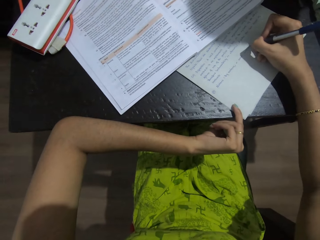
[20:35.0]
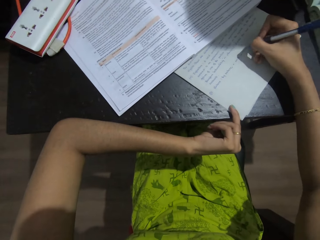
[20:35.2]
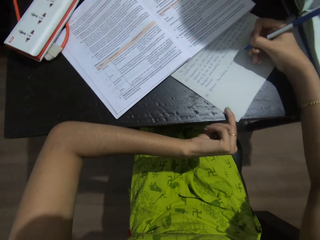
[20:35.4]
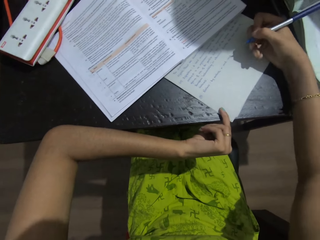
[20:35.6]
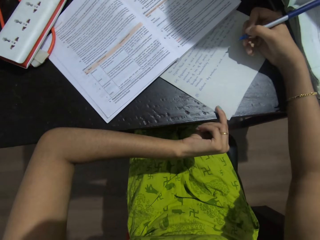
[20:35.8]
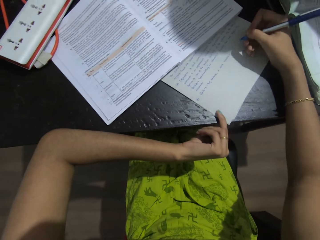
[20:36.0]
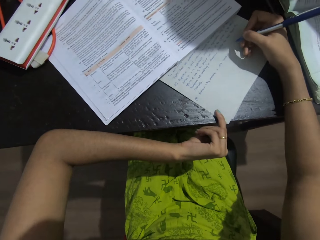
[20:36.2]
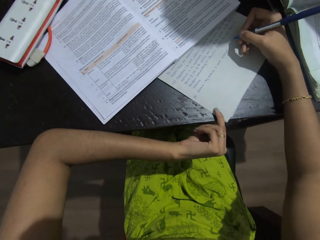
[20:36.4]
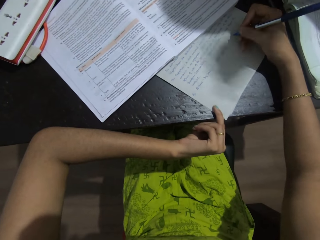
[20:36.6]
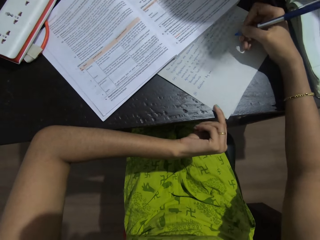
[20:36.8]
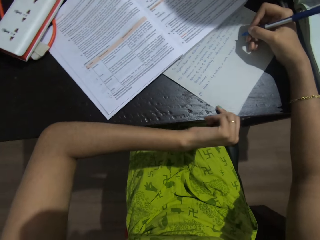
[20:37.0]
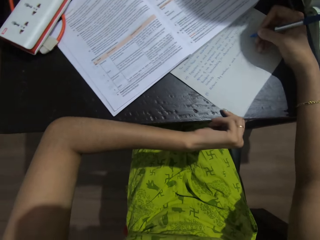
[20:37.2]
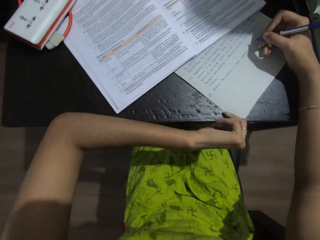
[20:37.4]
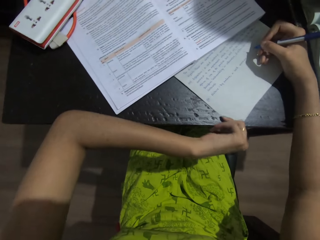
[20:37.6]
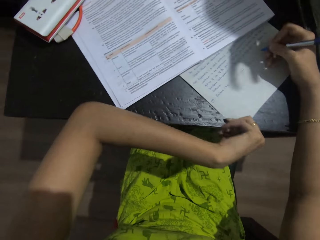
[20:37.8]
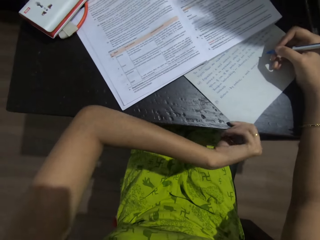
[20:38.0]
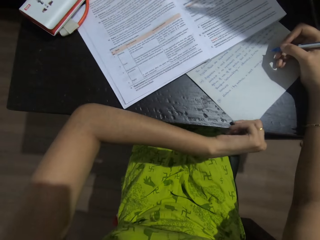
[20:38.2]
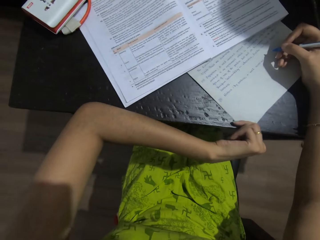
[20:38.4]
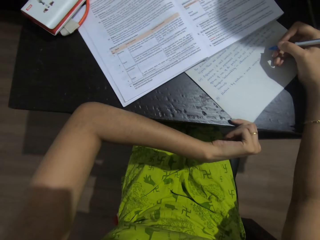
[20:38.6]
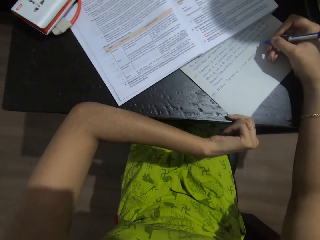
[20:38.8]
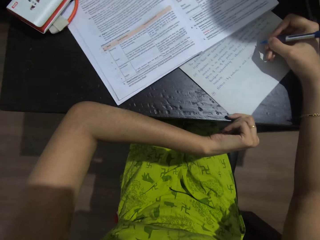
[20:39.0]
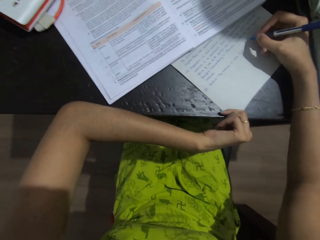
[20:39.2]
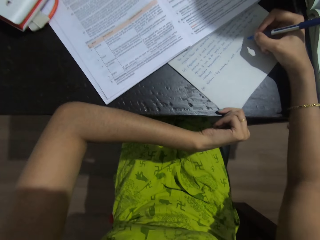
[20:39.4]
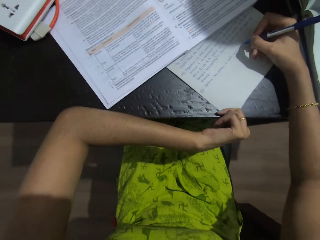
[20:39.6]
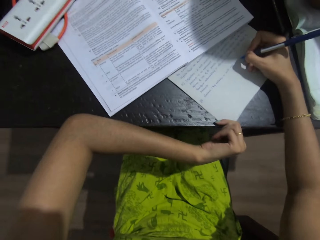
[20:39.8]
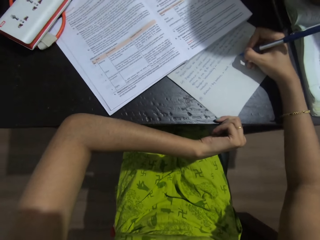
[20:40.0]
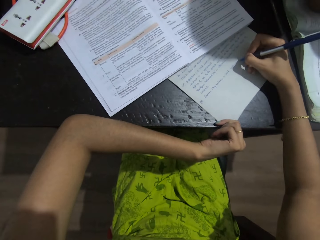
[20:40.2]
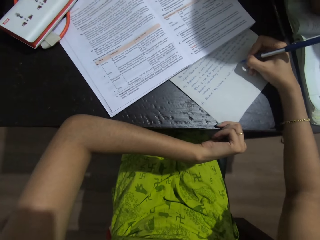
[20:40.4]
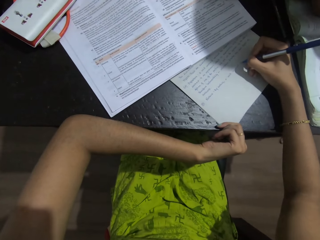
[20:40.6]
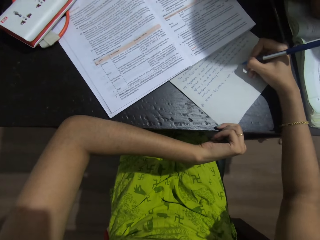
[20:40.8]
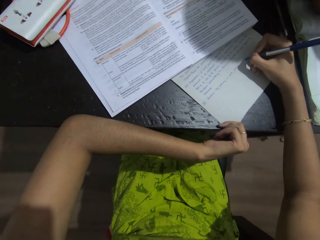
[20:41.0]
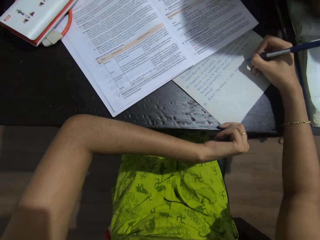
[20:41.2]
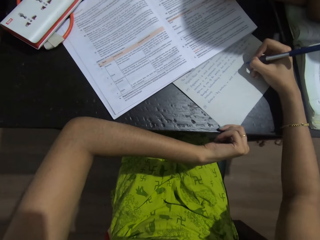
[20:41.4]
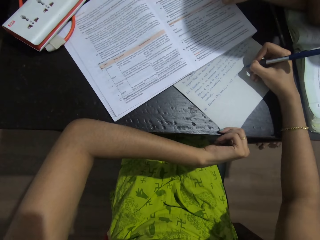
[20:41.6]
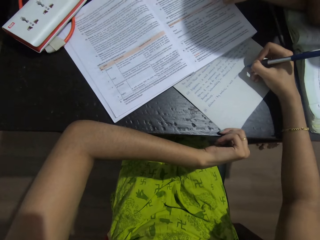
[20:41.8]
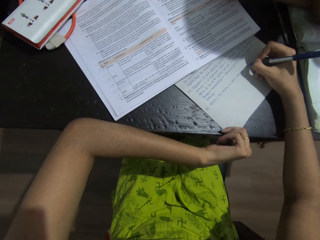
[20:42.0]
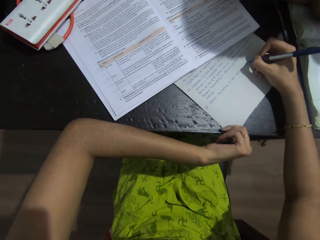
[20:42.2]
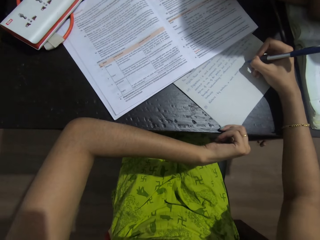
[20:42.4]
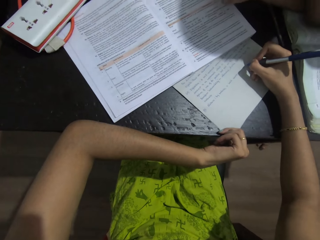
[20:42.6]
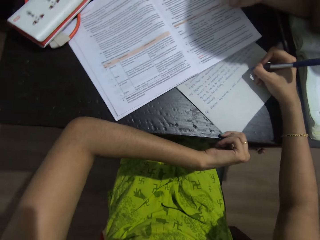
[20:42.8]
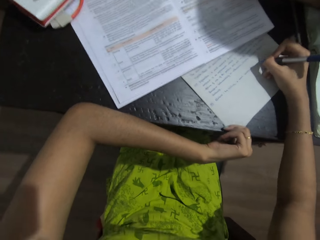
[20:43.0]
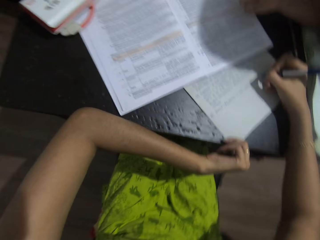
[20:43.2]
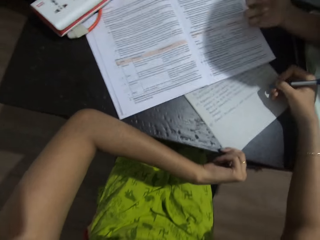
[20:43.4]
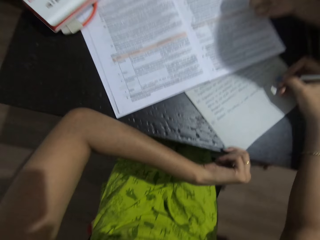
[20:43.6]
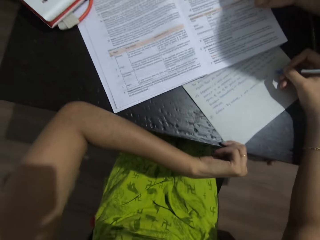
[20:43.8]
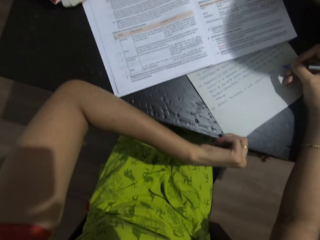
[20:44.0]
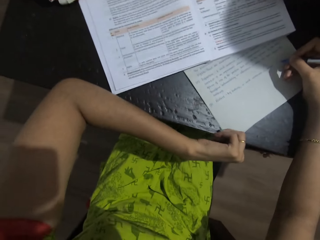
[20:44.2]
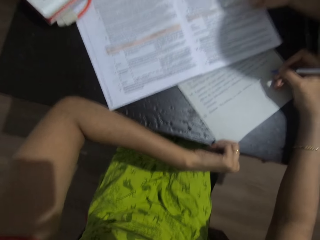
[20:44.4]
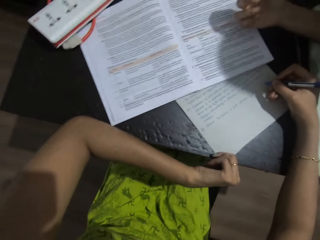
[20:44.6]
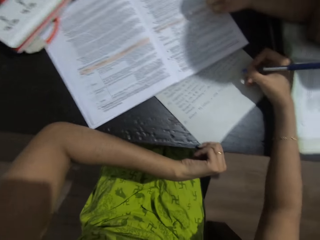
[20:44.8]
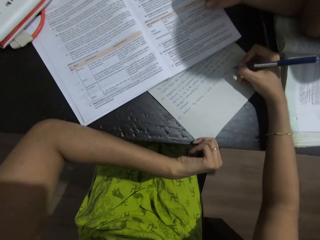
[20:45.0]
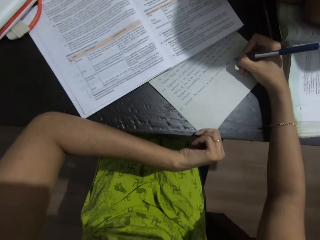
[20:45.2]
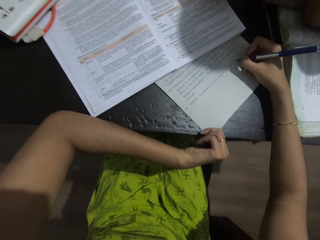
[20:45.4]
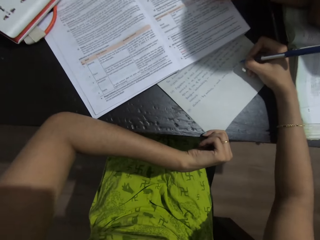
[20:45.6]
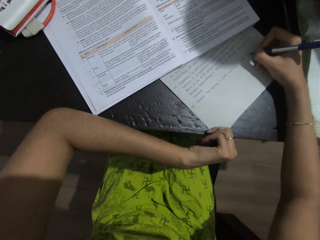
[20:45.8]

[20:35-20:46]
The camera wearer adjusts her left hand posture on a table. She writes on a piece of paper with a pen.

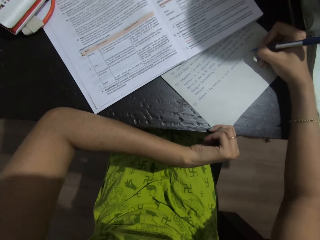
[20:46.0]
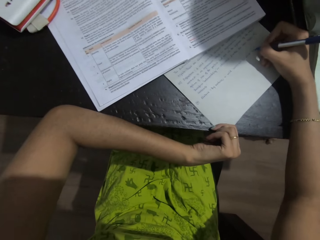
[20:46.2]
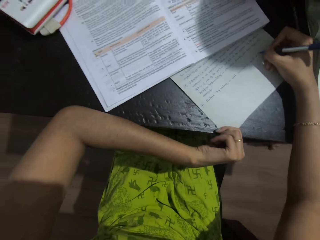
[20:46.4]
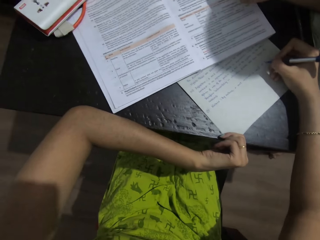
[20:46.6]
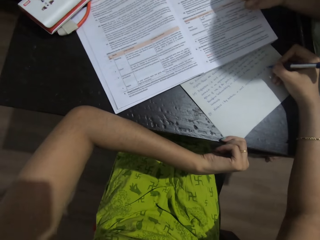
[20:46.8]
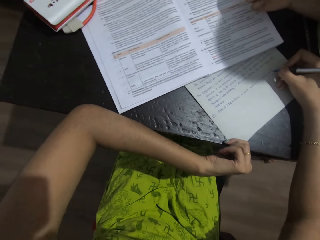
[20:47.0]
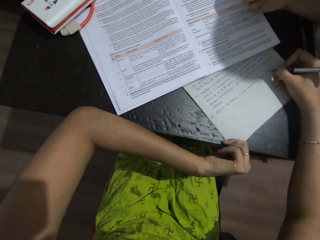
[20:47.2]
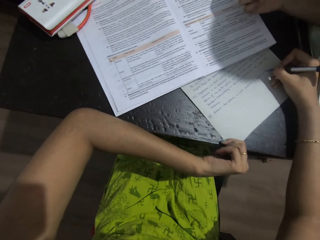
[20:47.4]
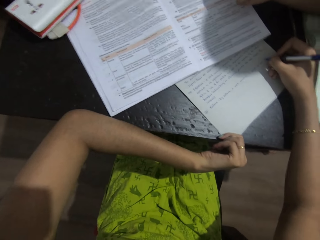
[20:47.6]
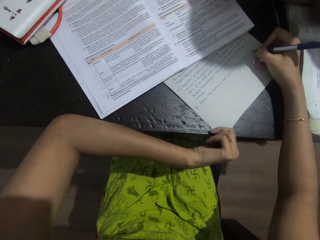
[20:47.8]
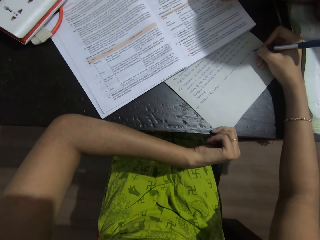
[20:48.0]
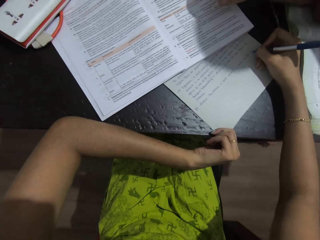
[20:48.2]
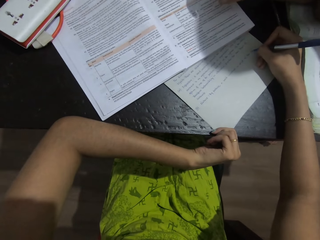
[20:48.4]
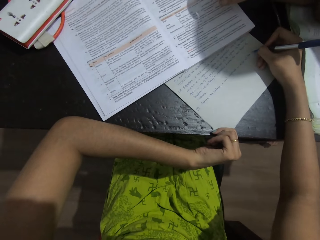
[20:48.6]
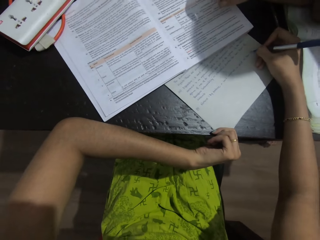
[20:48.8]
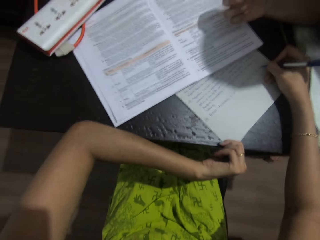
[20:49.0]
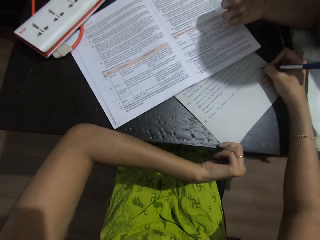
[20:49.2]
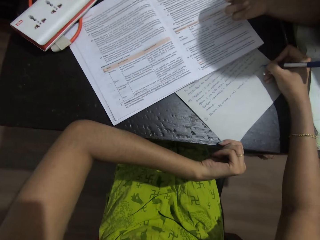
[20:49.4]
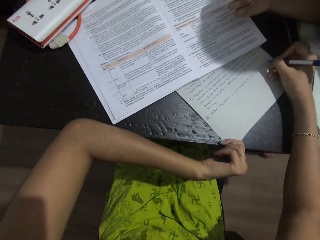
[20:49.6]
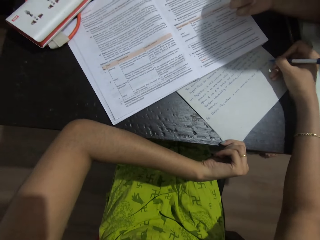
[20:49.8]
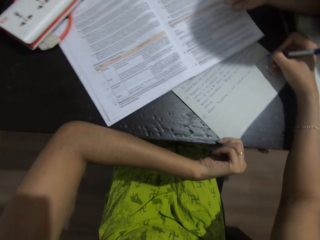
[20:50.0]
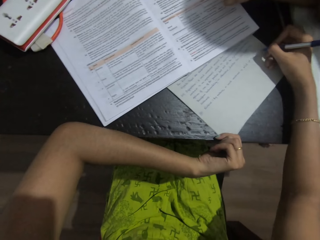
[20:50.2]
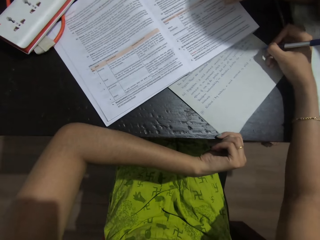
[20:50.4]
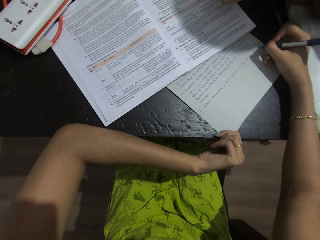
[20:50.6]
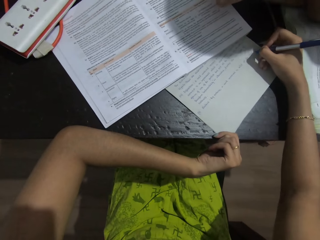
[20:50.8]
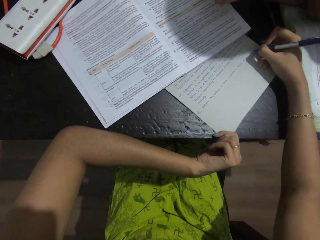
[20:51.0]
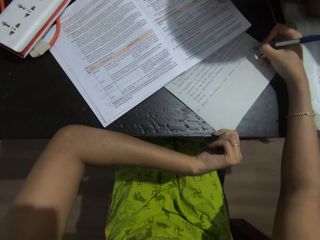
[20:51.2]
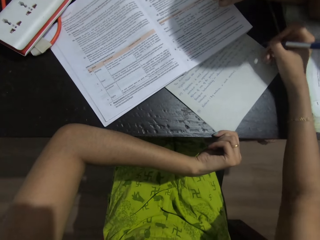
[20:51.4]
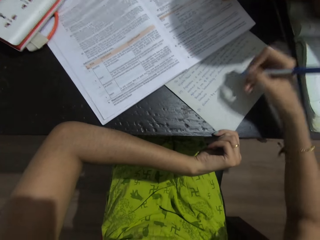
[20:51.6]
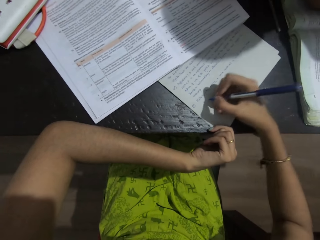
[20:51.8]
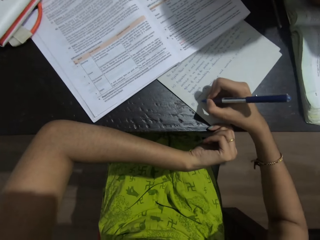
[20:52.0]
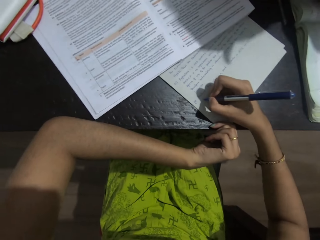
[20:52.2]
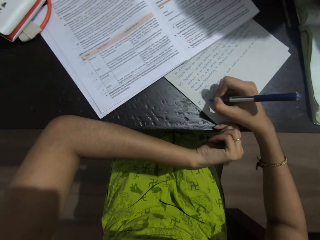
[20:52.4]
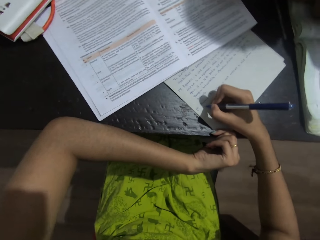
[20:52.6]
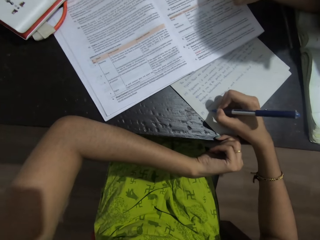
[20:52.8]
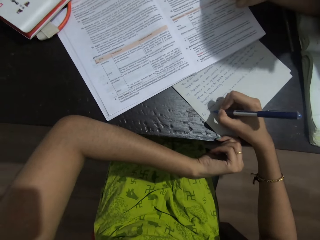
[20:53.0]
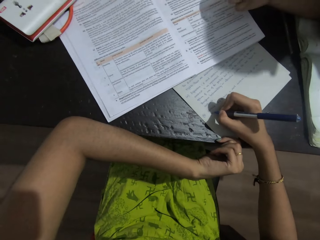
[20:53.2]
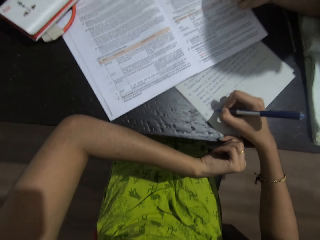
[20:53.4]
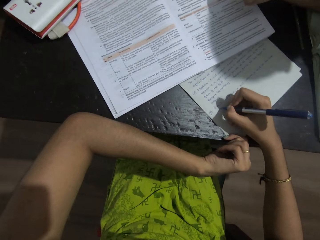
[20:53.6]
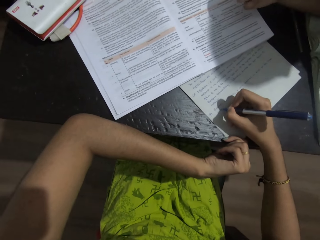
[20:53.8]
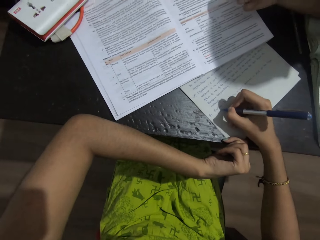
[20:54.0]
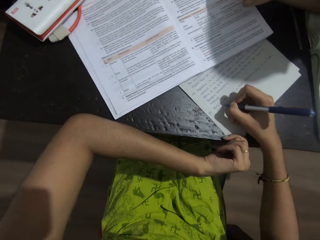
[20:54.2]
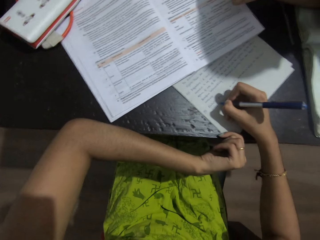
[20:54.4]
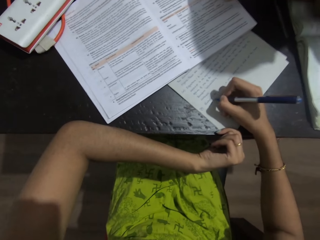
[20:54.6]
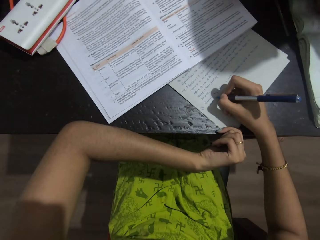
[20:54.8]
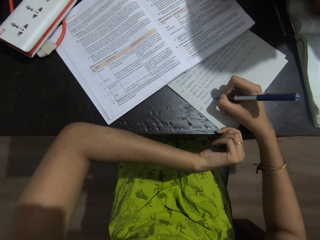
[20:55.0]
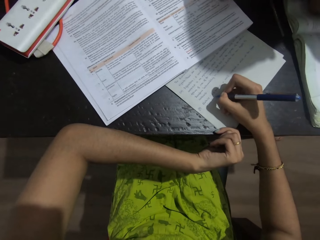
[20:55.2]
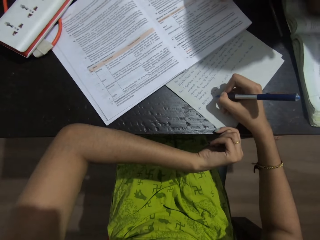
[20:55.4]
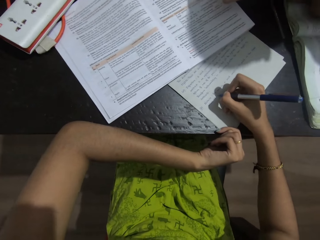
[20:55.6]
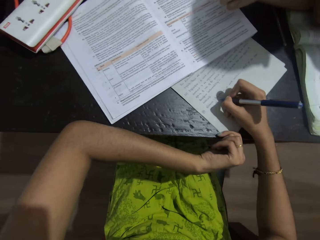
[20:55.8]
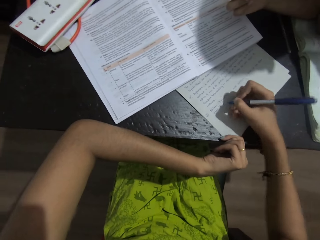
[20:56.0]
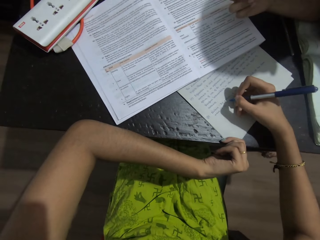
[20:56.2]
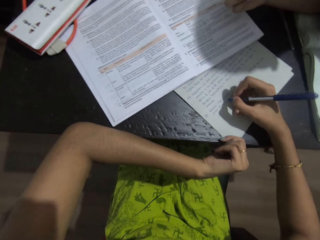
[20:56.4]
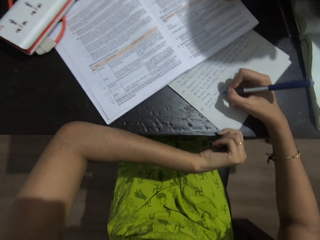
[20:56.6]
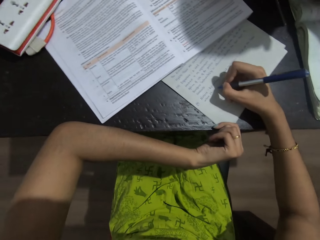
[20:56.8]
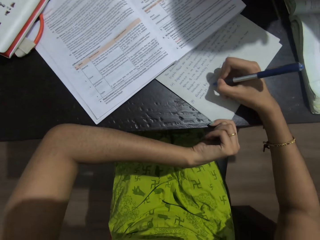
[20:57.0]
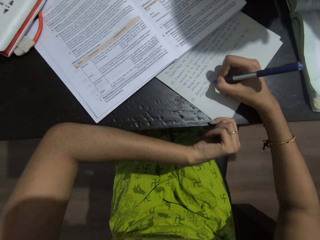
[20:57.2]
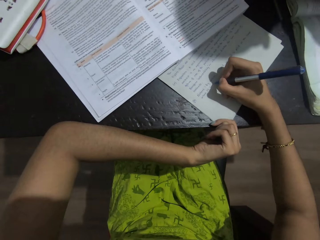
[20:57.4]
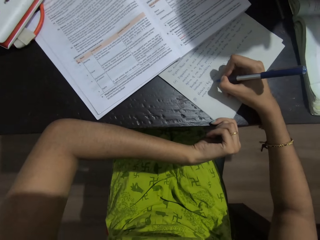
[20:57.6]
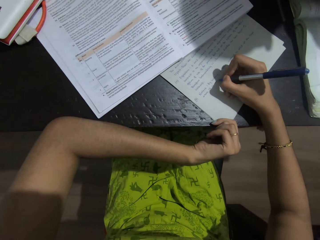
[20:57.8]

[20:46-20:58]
The camera wearer lifts the right hand. They write on the paper.
